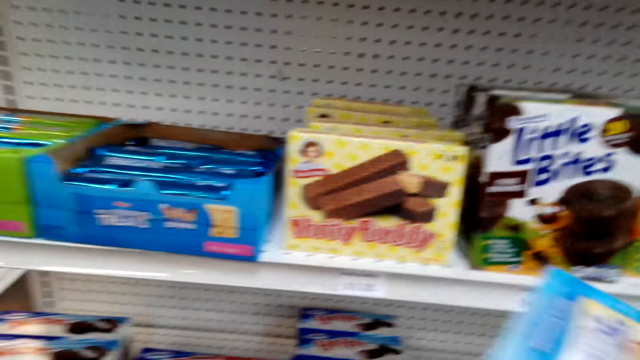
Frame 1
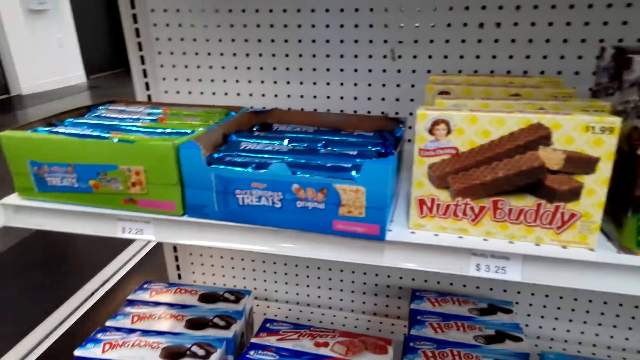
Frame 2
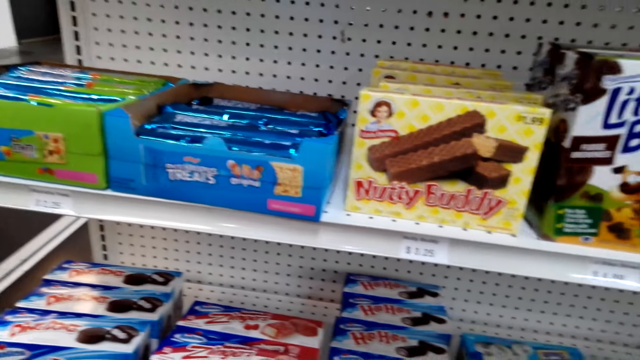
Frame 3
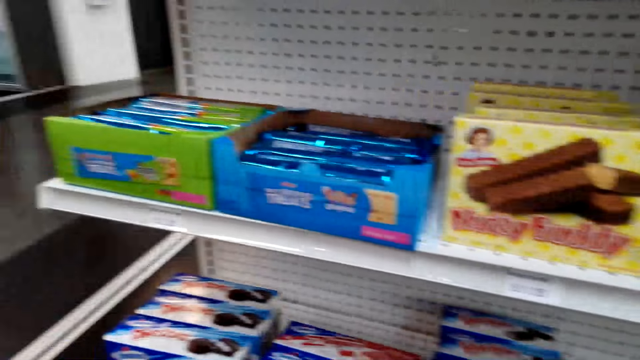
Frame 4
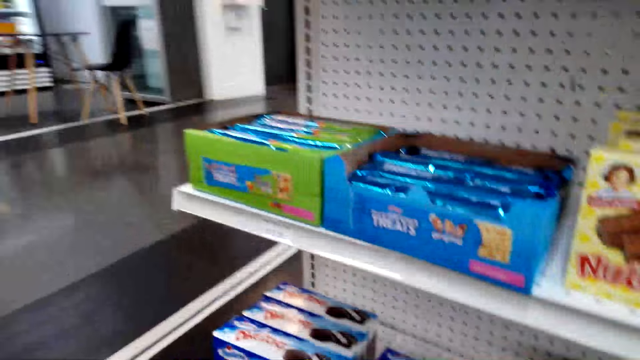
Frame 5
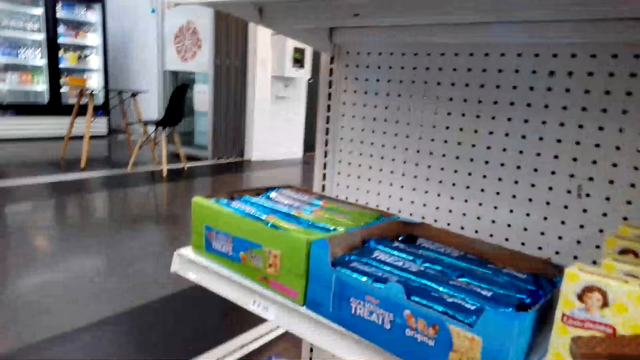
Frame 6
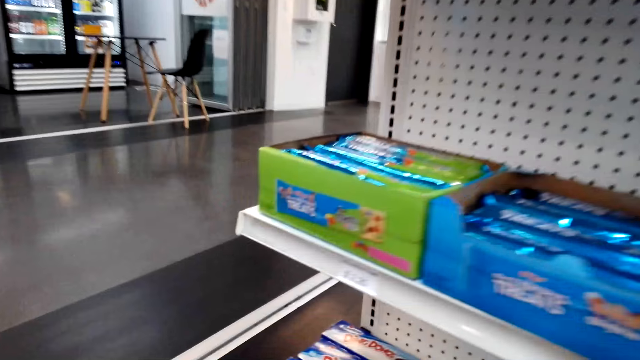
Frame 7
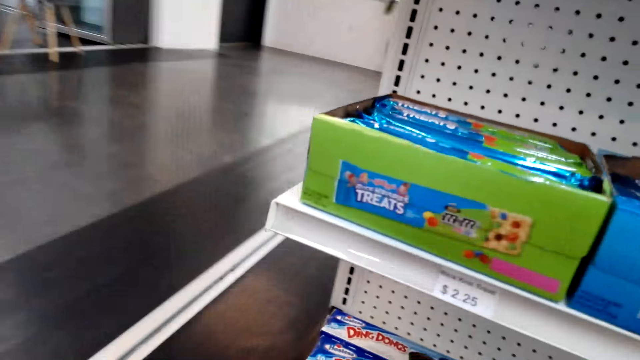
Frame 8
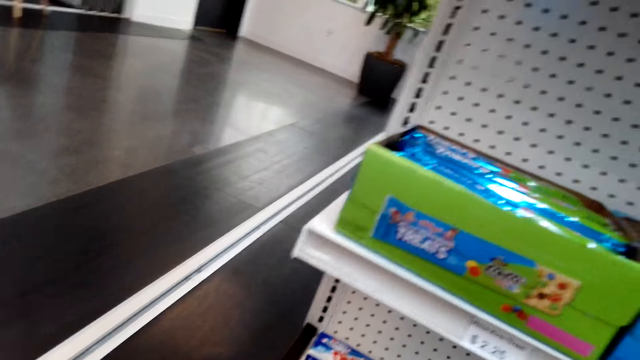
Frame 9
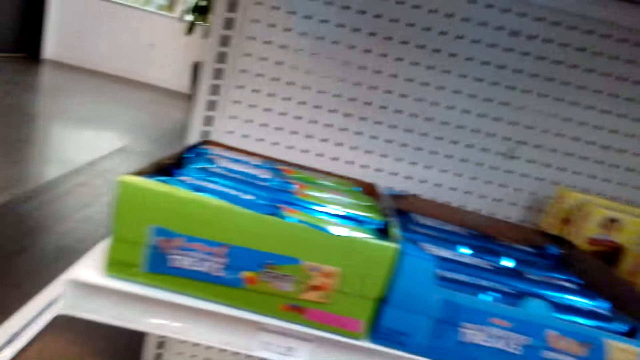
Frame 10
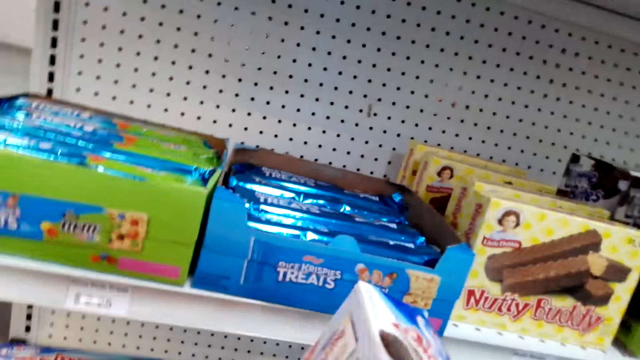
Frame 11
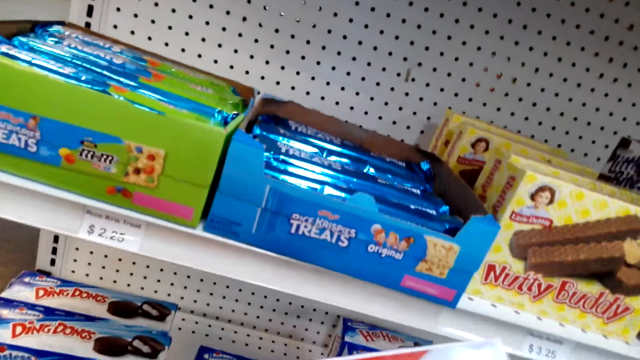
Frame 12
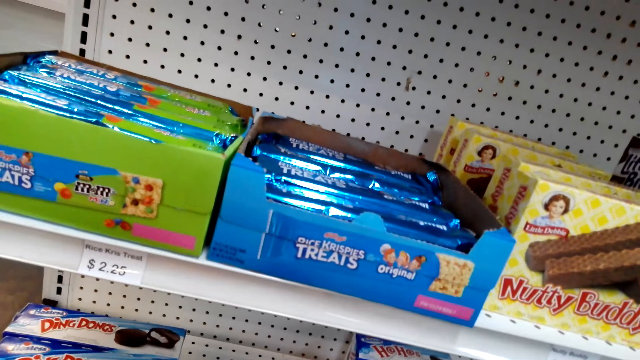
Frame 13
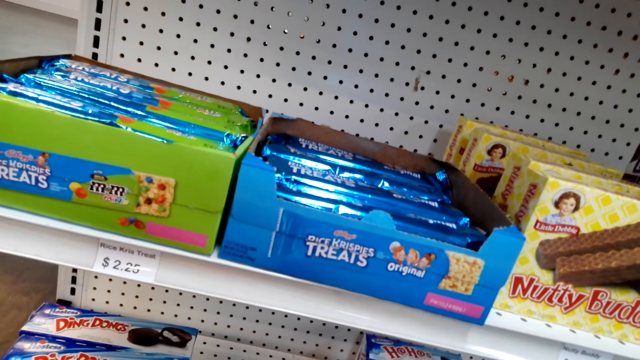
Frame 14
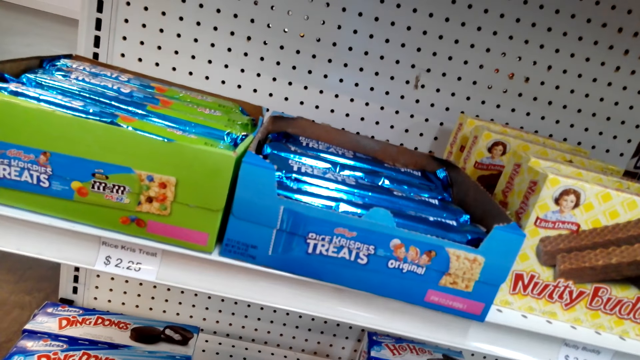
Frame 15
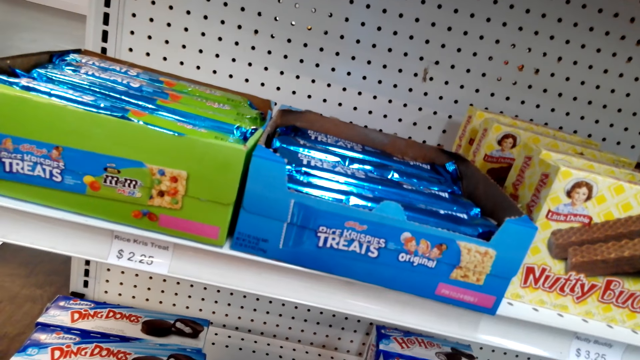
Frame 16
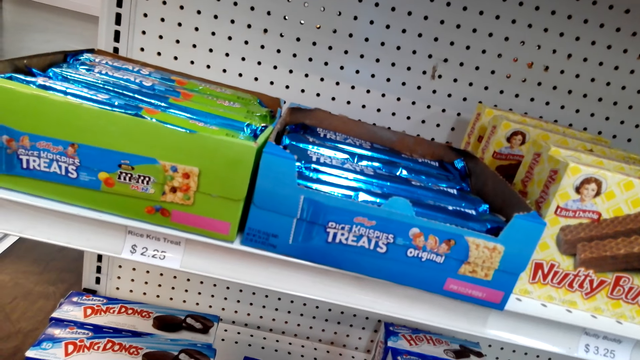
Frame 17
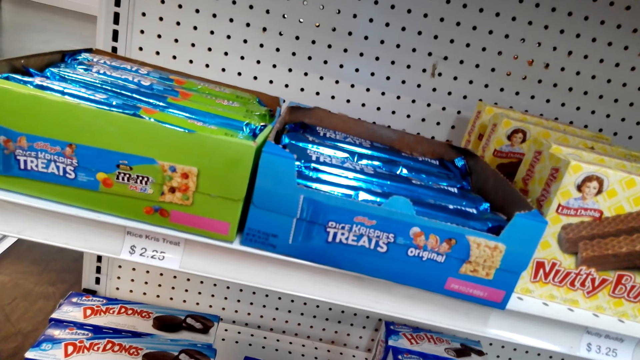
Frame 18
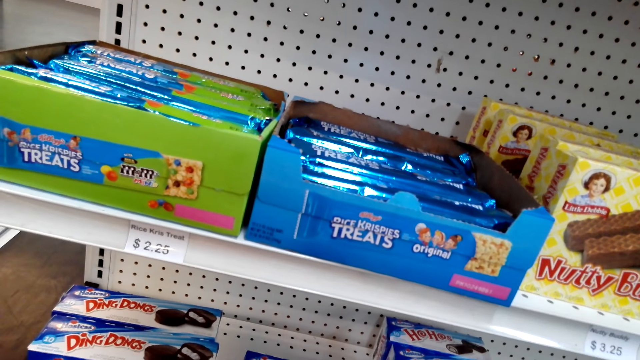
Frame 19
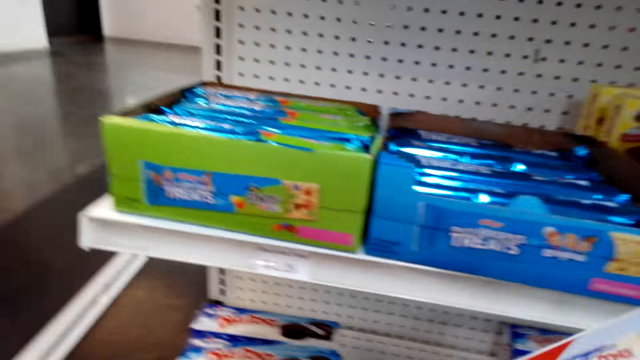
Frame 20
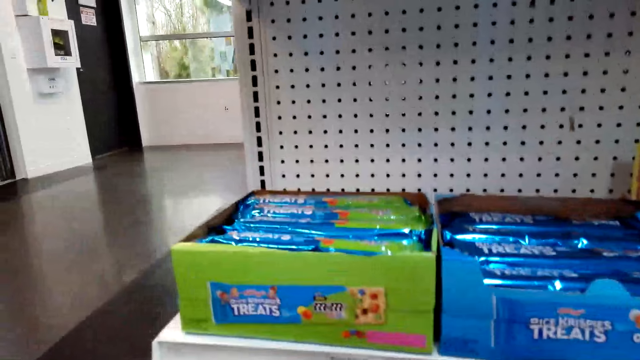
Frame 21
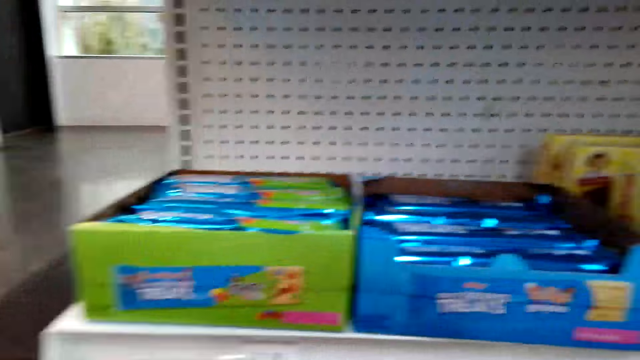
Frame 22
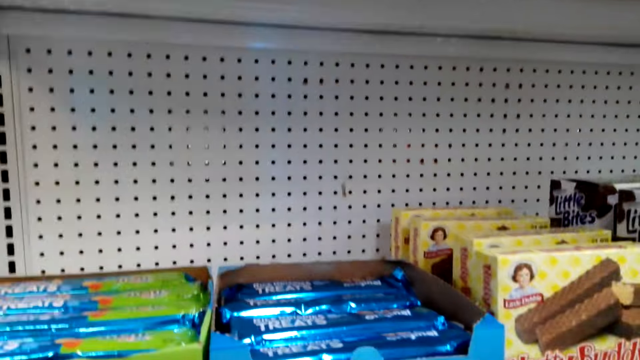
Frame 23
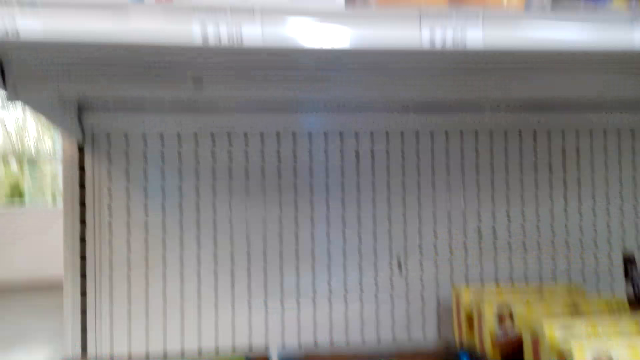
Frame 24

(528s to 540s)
The camera wearer picks a snack from the shelf. They unwrap the sachet.

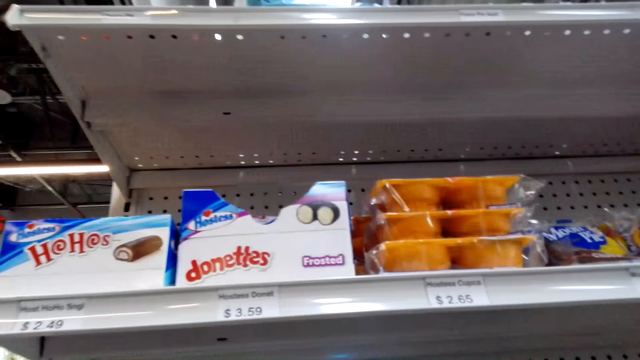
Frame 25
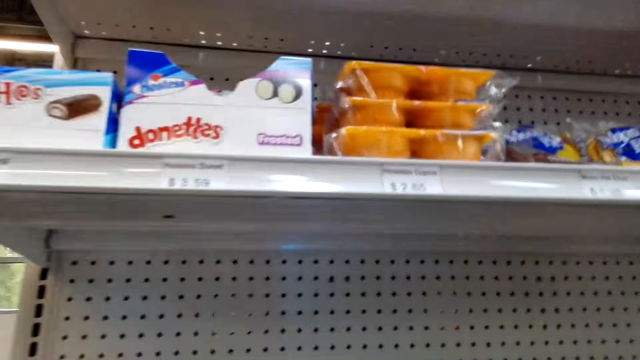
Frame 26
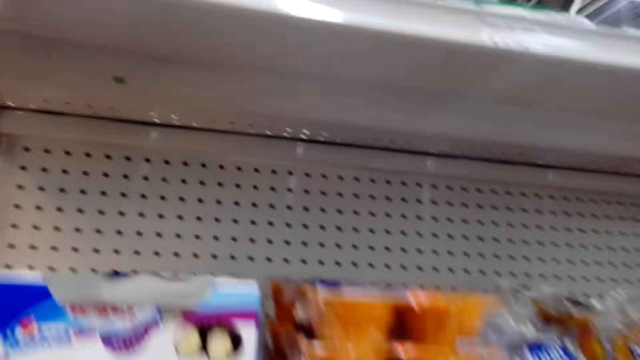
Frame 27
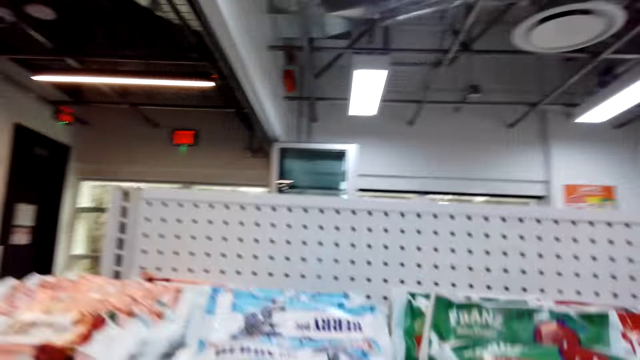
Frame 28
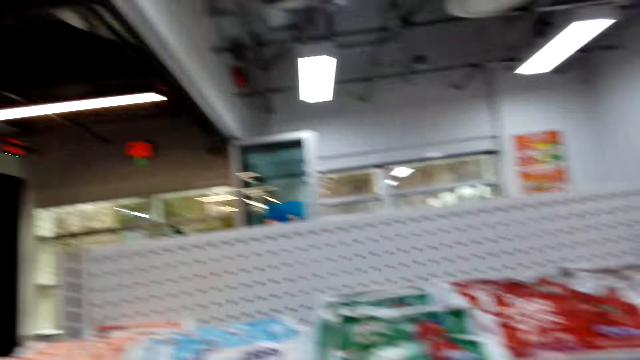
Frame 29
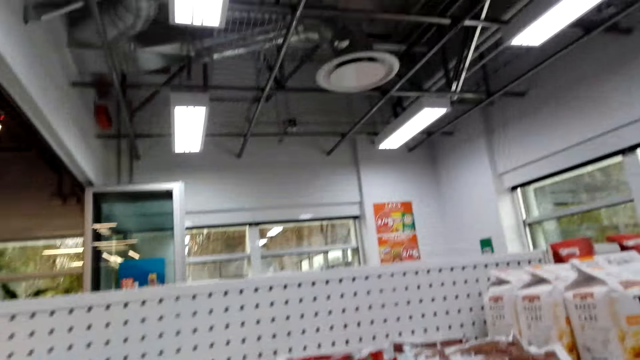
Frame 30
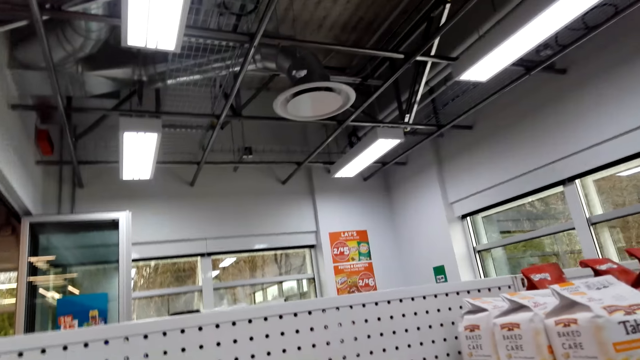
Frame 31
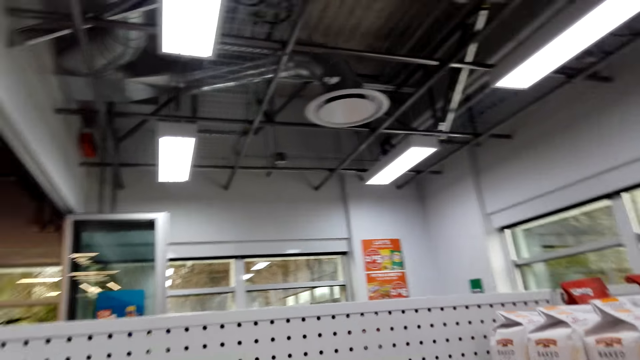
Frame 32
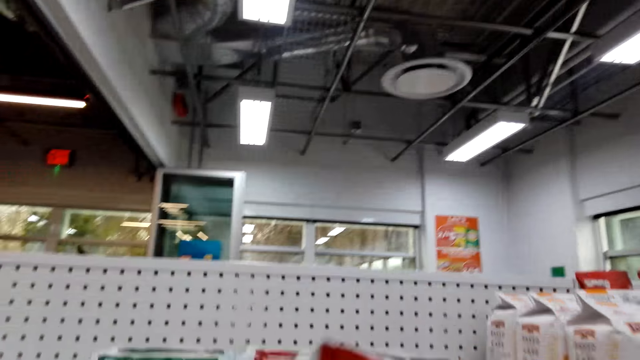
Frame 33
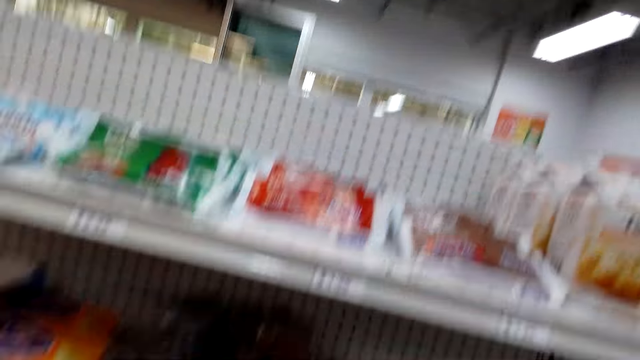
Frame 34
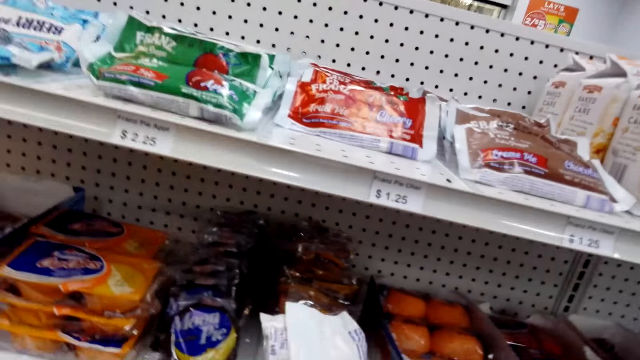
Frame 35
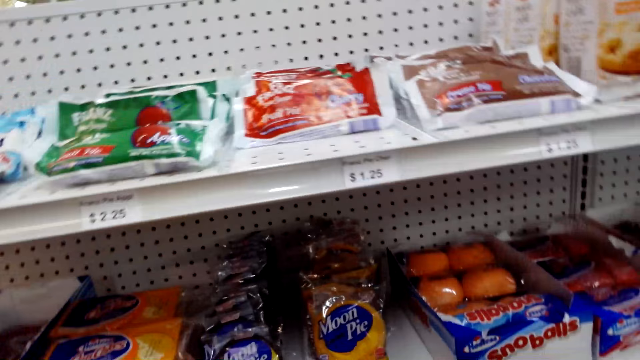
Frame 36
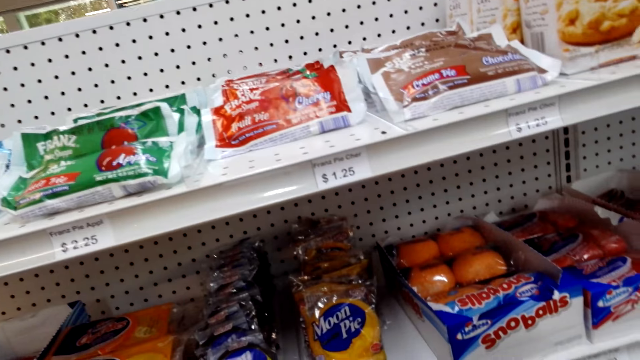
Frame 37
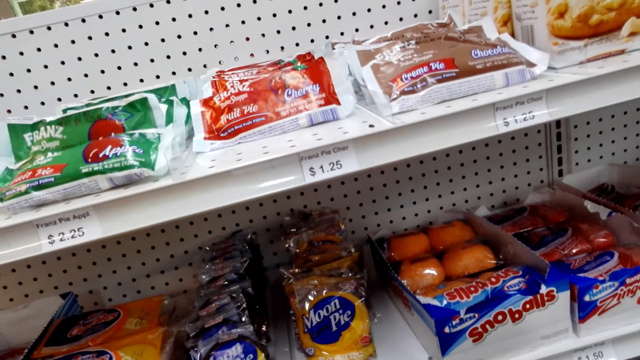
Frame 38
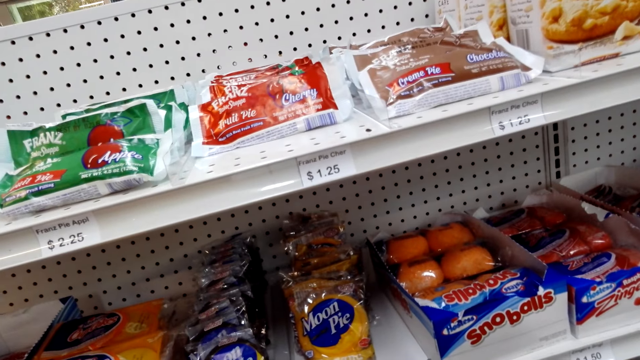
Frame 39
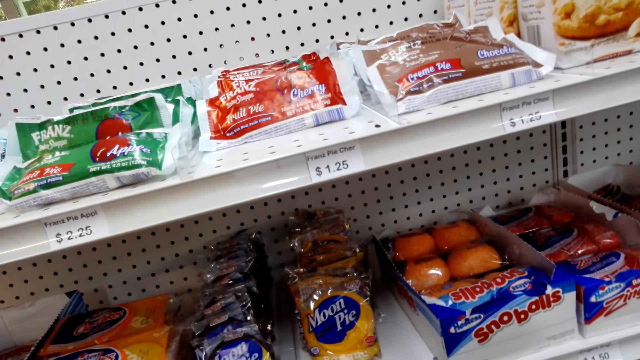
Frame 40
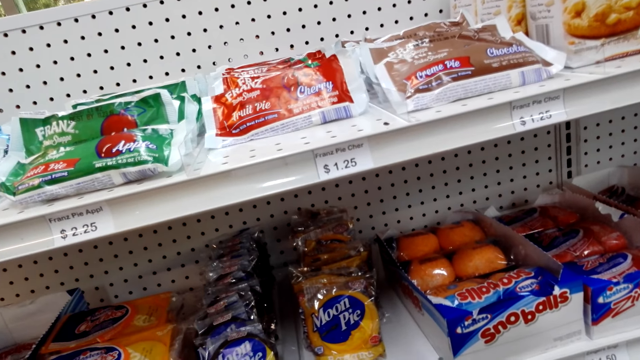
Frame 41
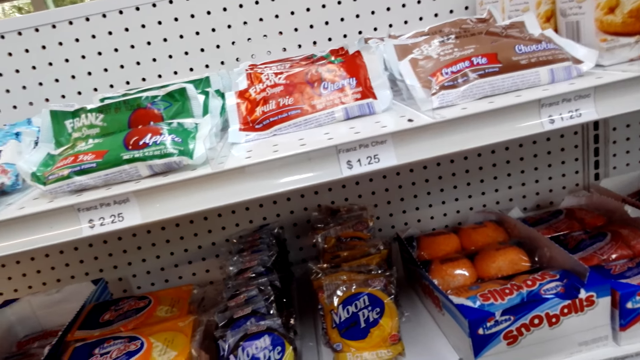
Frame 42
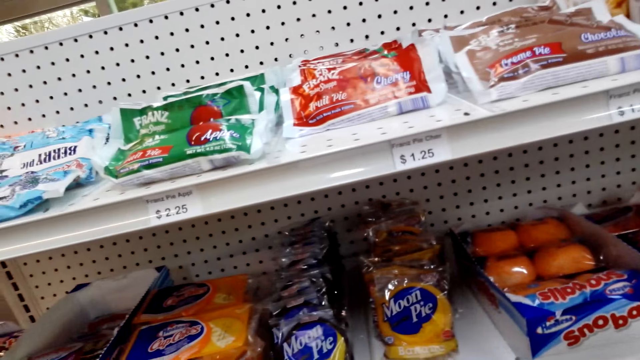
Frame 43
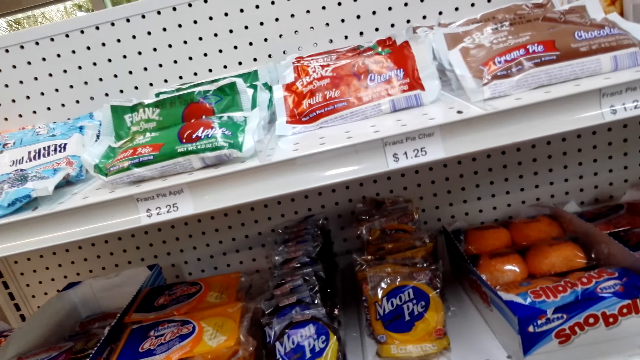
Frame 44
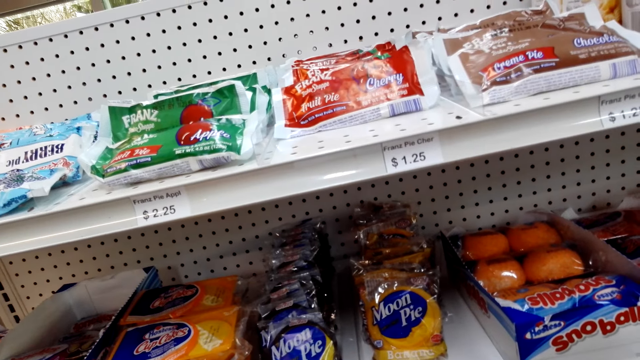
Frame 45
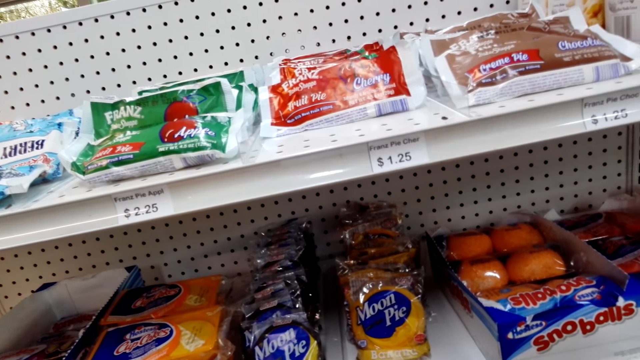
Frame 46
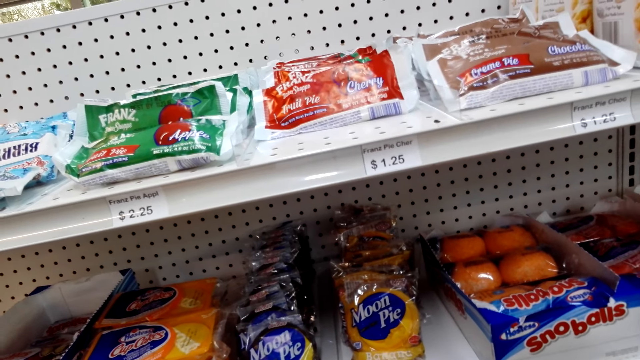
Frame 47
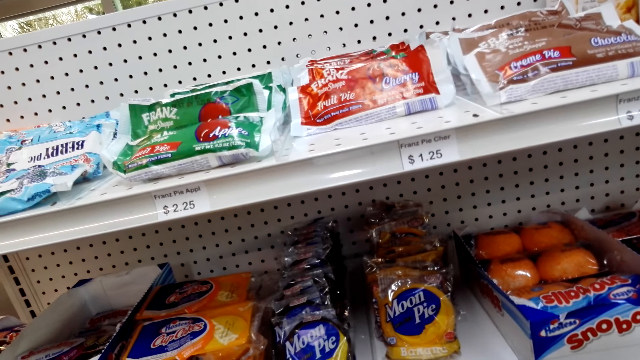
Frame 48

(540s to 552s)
The camera wearer picks a sachet from the shelf. He holds a packet of snack in his hand. He looks at the sachet.
